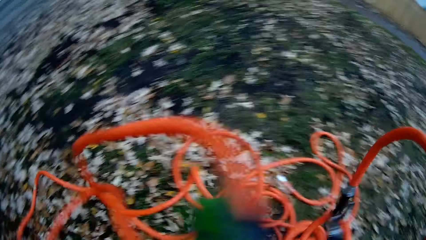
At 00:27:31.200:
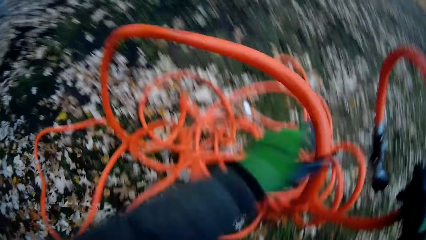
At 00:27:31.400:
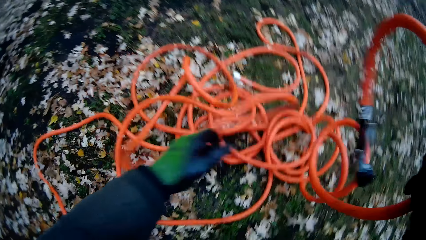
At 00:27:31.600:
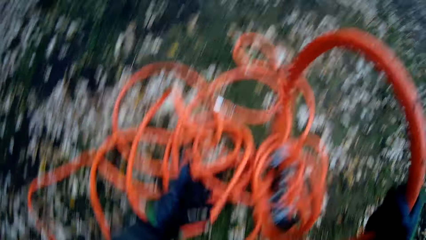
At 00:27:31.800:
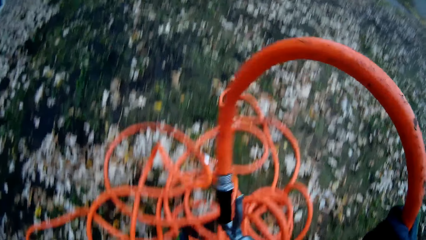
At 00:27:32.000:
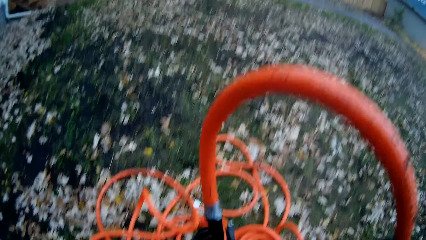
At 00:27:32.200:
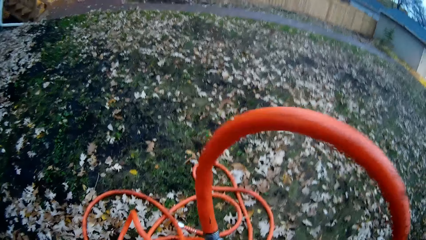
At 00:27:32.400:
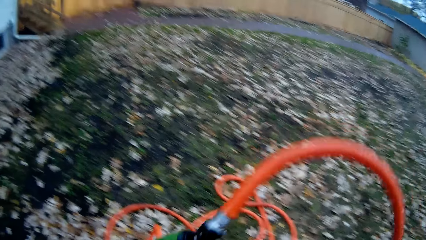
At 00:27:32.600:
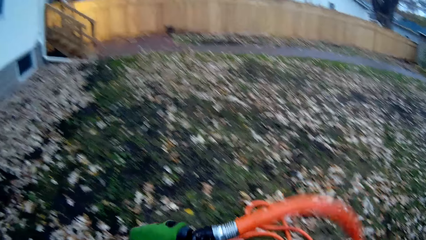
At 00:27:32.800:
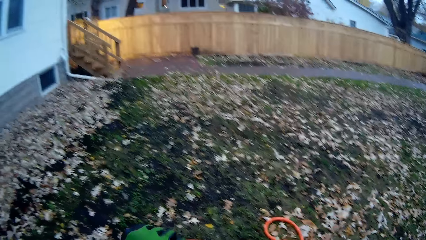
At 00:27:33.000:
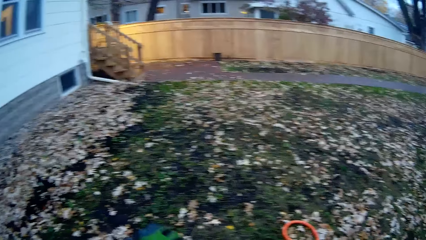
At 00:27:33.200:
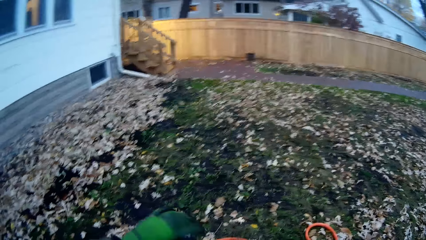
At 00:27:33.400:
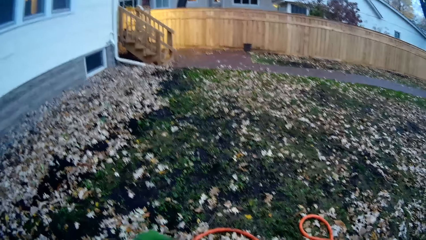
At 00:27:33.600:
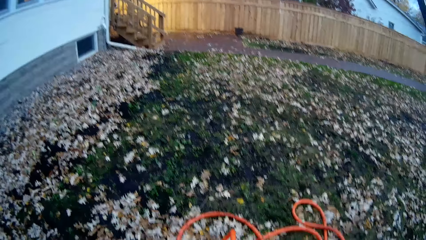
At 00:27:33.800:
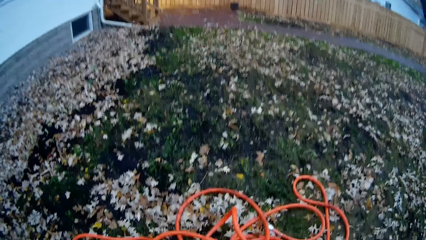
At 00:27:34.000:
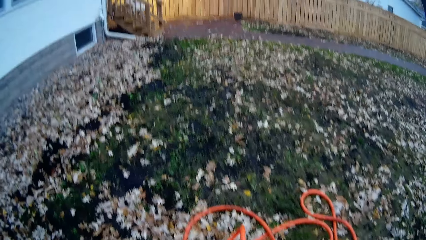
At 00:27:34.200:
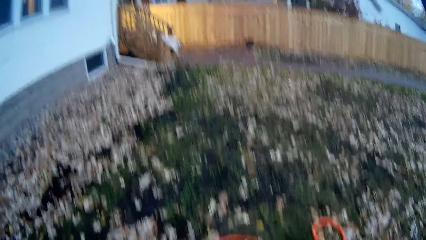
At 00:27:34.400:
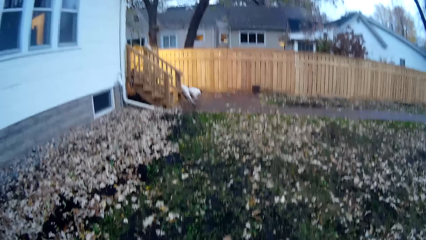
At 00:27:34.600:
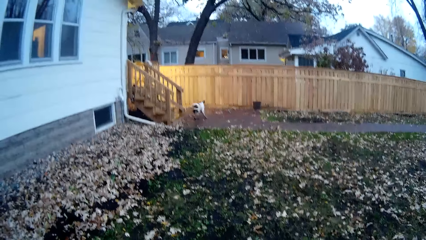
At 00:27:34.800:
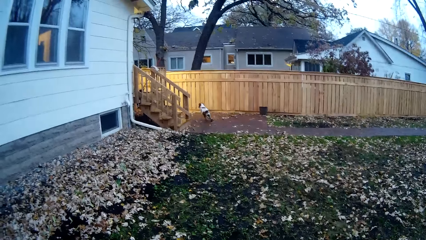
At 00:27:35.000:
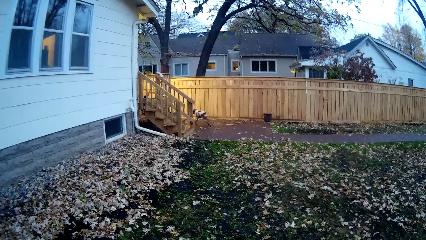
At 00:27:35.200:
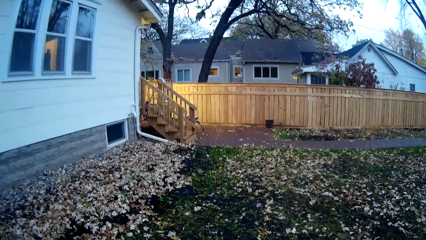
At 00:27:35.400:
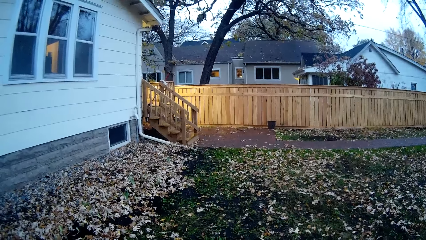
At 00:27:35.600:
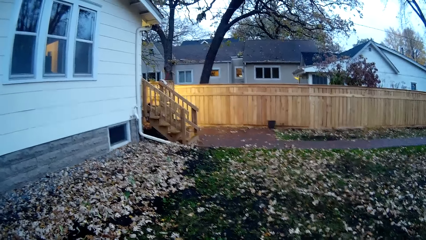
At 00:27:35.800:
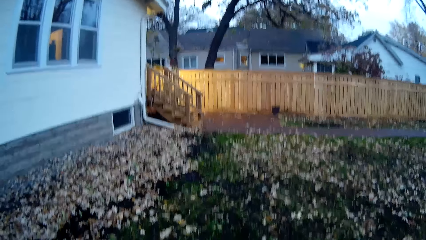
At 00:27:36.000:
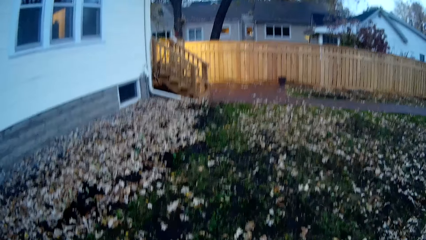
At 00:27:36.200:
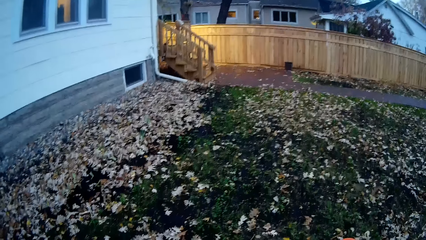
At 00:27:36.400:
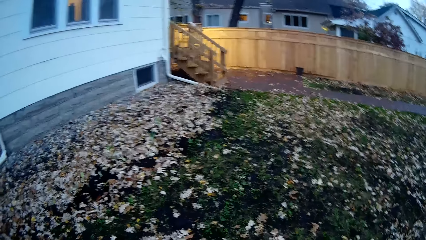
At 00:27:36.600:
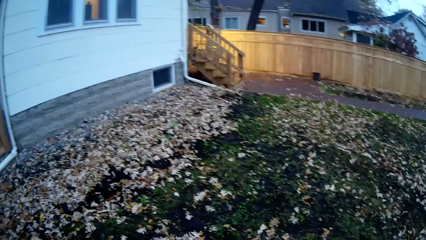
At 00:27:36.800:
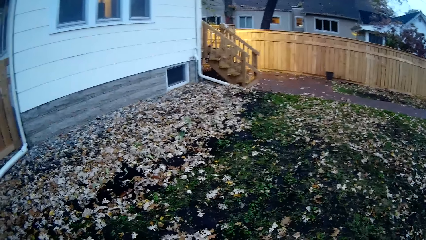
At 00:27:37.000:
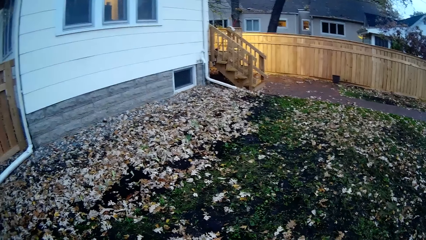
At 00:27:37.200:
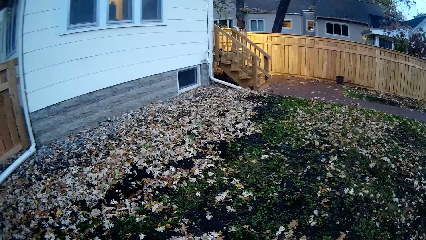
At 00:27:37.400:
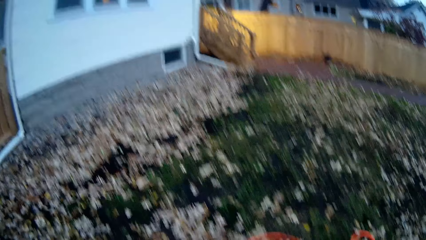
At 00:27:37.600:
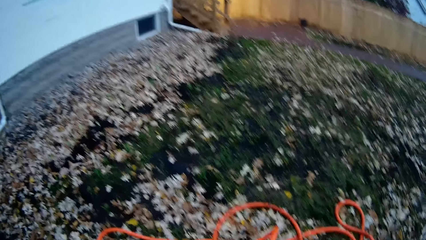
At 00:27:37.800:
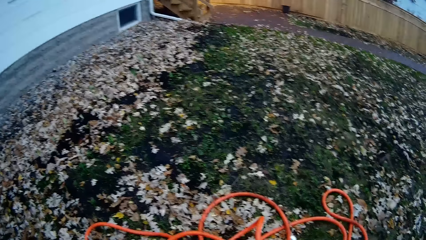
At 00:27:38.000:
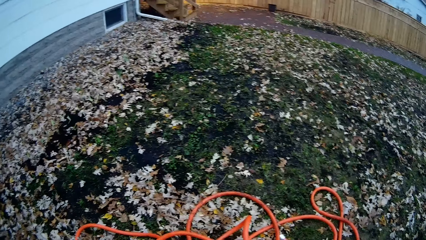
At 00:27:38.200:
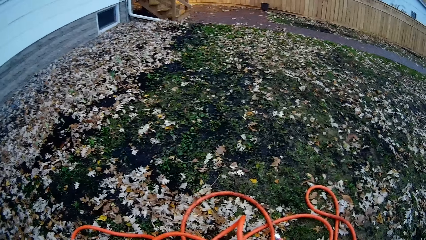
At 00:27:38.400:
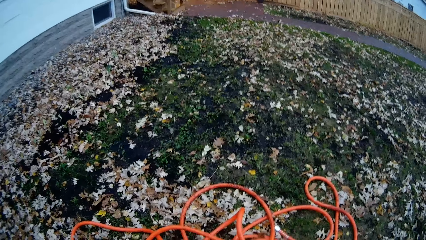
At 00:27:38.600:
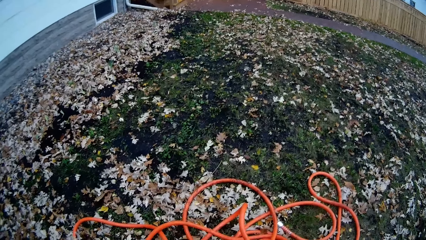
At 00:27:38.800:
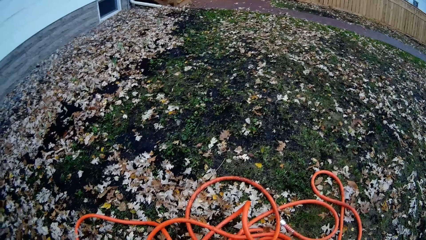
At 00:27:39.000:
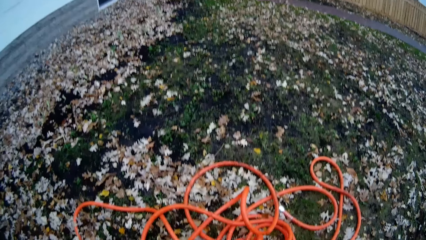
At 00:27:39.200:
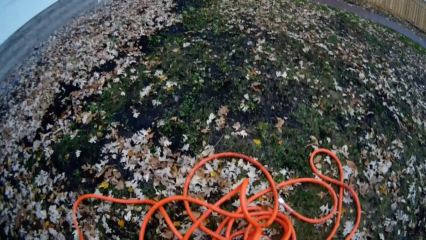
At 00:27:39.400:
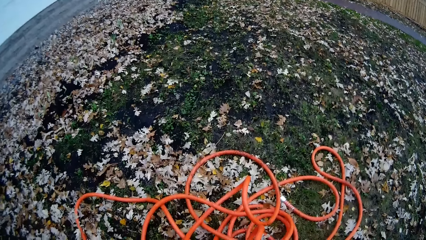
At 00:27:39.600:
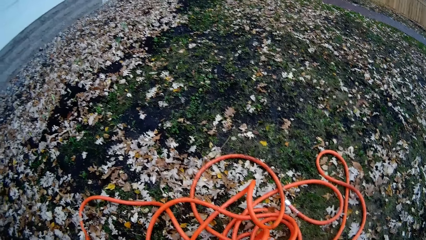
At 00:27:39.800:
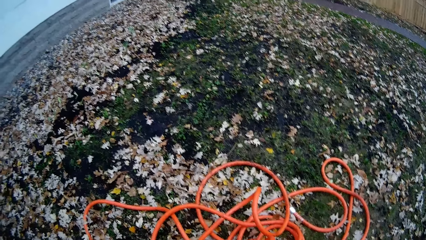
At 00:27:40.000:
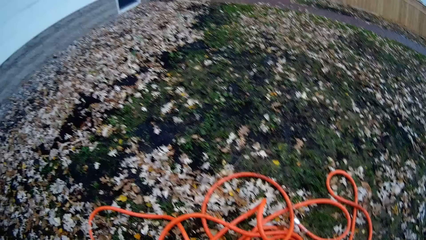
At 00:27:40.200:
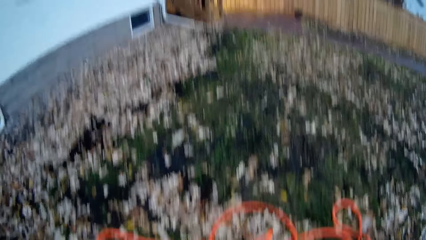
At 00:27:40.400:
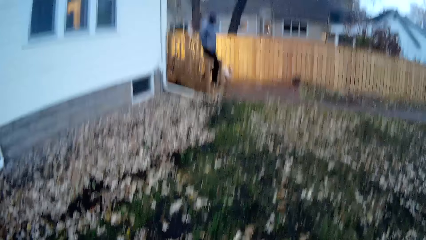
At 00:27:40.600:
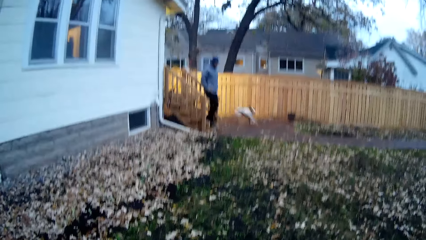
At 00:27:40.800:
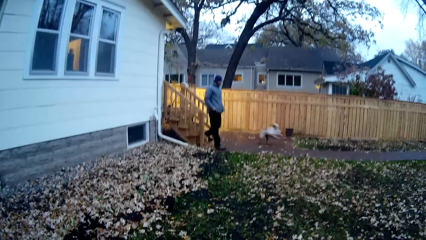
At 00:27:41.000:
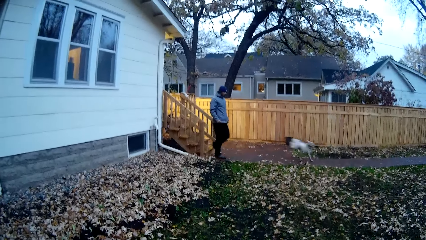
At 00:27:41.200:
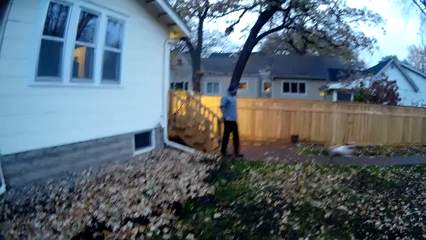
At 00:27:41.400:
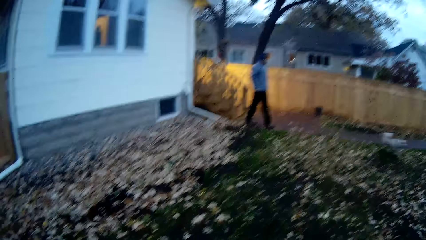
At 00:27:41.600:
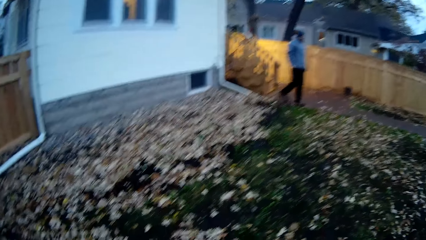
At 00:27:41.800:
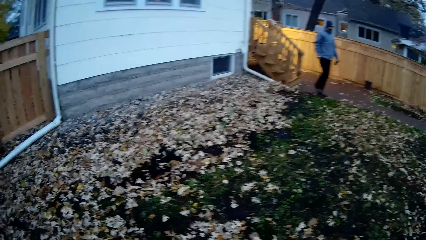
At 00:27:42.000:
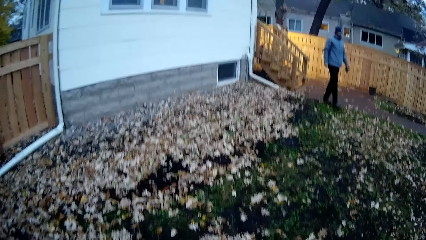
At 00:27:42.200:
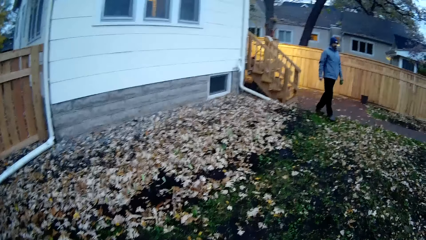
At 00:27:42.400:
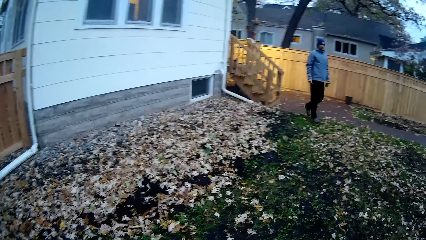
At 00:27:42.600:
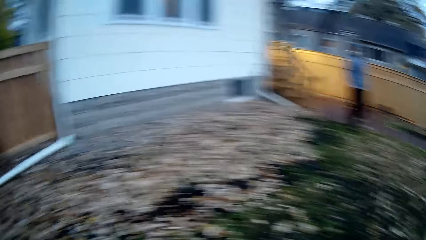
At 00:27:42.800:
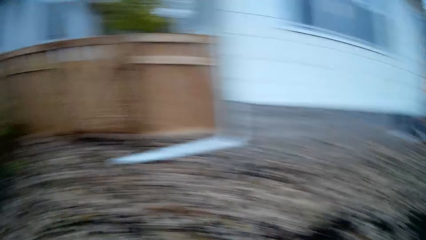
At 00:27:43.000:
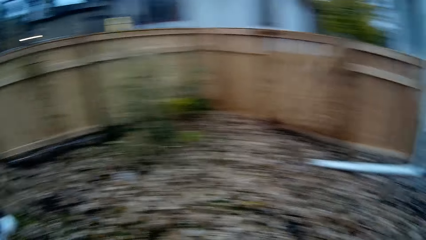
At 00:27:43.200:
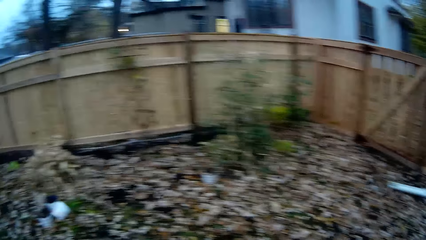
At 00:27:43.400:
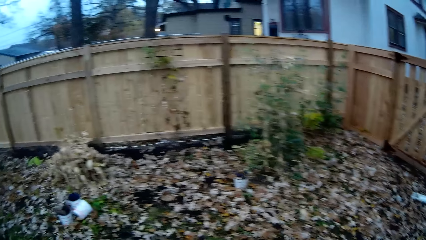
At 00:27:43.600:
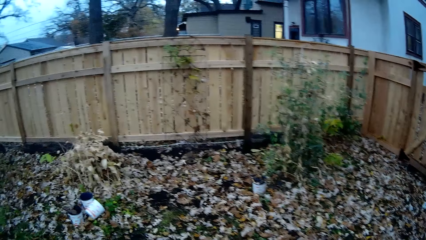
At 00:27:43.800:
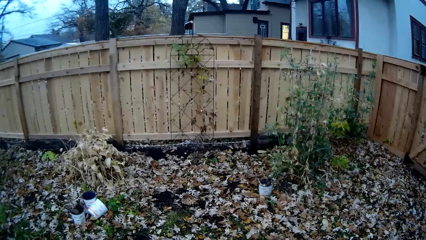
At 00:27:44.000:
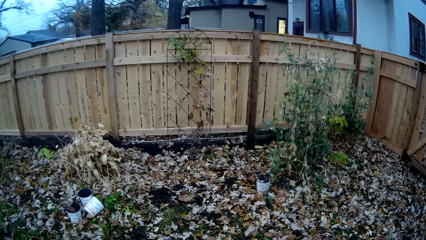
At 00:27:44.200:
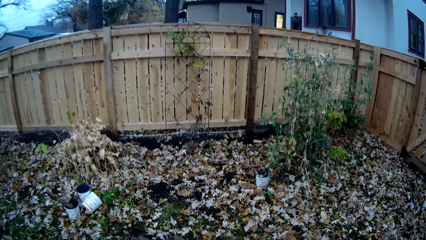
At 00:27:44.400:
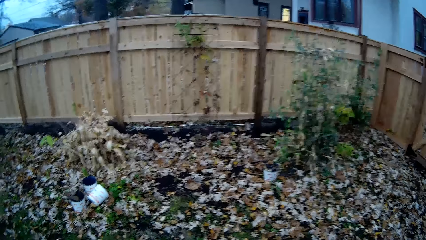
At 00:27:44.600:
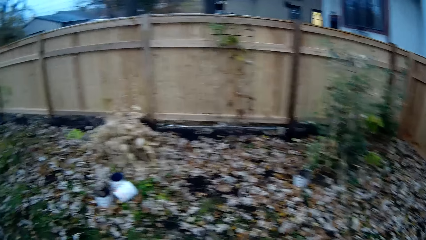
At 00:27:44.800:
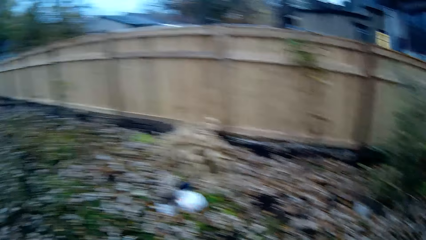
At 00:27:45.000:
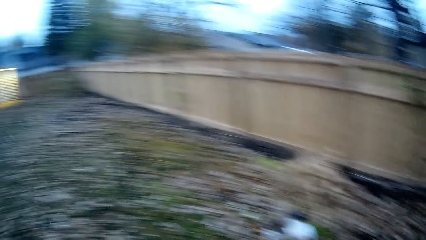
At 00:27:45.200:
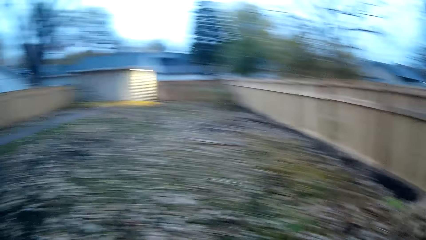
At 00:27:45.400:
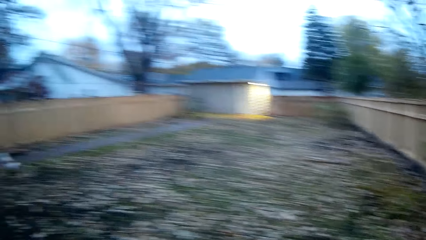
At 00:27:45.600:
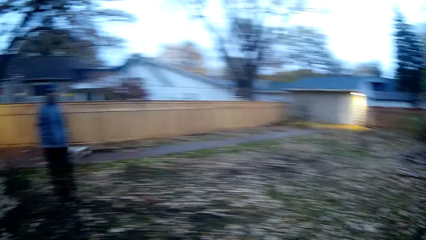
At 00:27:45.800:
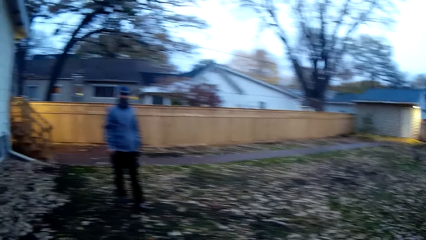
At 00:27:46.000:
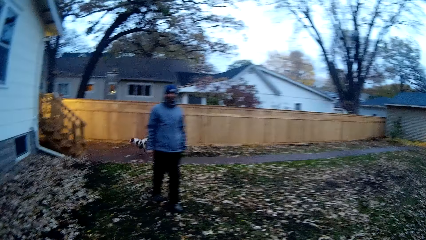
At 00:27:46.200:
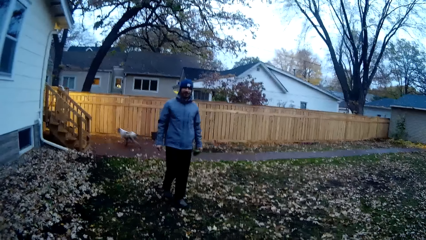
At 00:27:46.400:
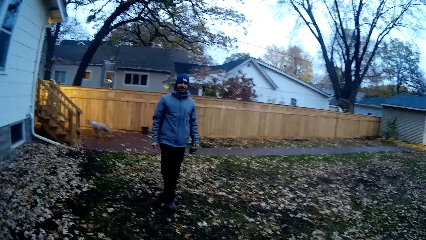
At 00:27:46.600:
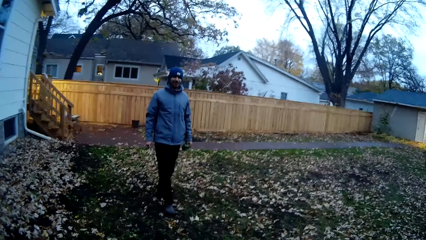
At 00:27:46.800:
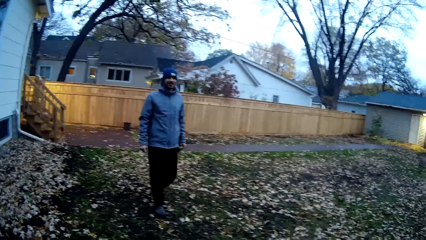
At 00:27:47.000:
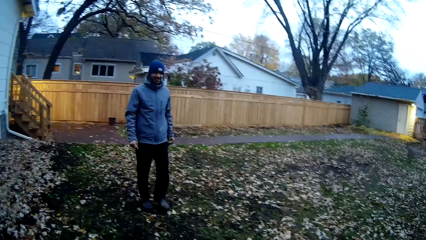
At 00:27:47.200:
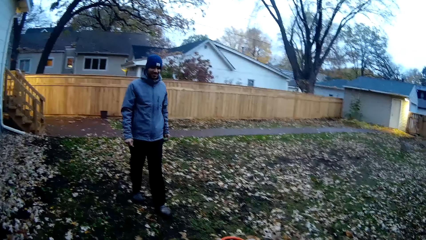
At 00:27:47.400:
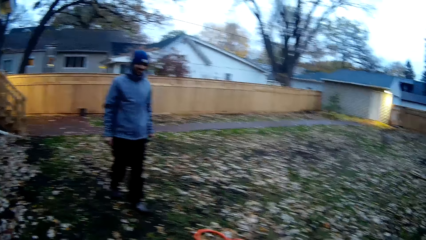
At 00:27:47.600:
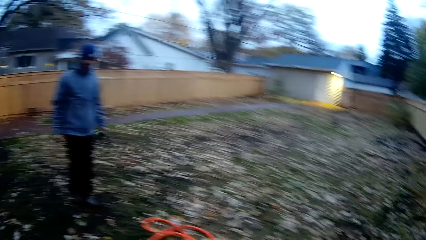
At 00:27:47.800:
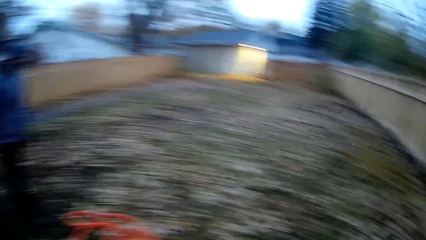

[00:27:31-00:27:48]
The camera wearer picks another part of the hose from the ground. A dog runs around the yard. A man walks to the yard from the stairs of the house. The camera wearer looks around.
